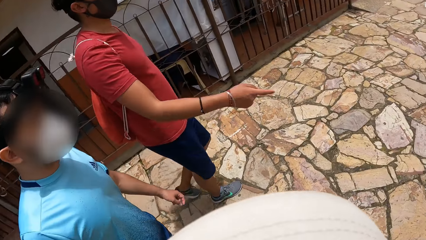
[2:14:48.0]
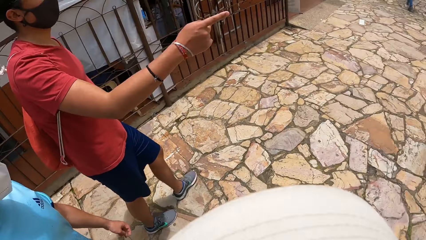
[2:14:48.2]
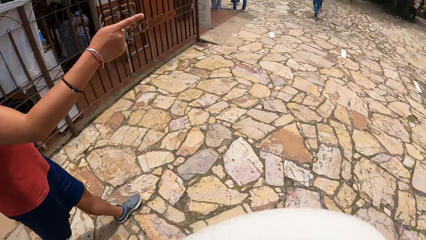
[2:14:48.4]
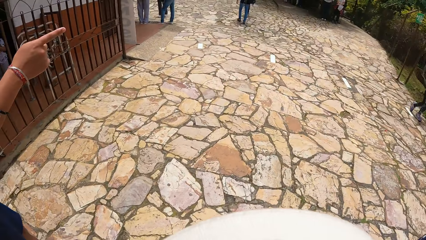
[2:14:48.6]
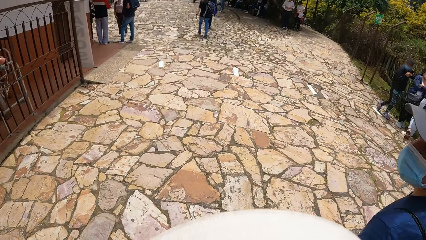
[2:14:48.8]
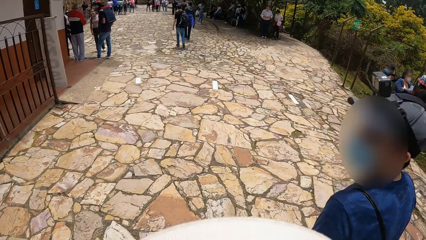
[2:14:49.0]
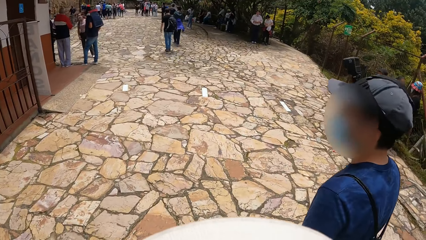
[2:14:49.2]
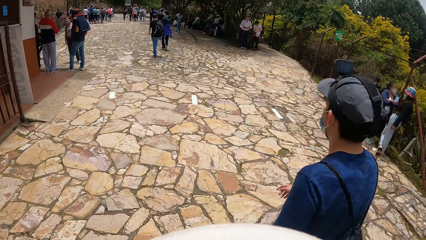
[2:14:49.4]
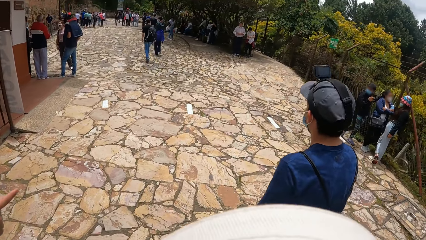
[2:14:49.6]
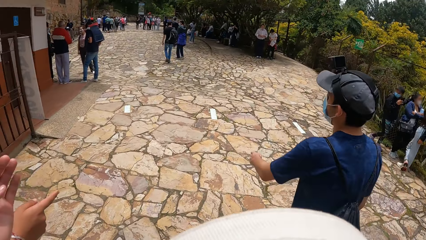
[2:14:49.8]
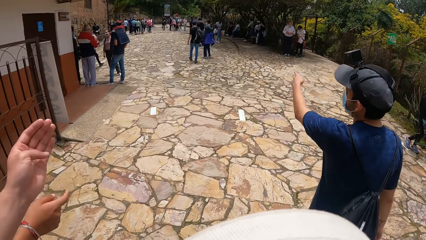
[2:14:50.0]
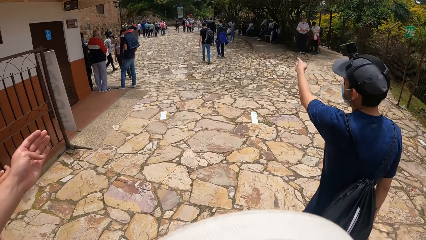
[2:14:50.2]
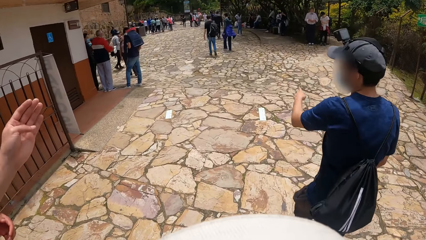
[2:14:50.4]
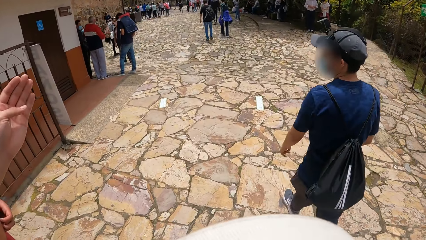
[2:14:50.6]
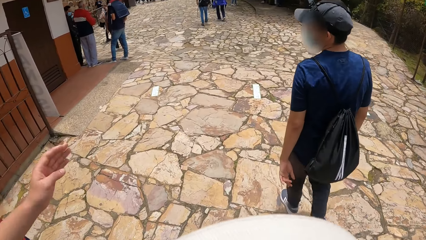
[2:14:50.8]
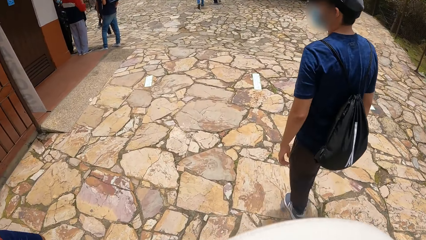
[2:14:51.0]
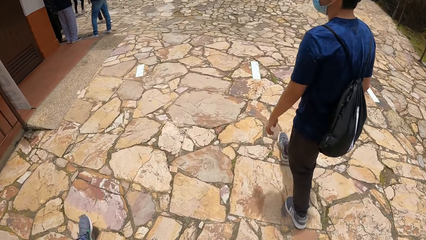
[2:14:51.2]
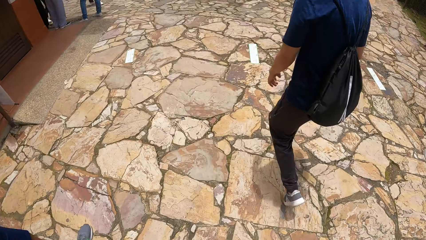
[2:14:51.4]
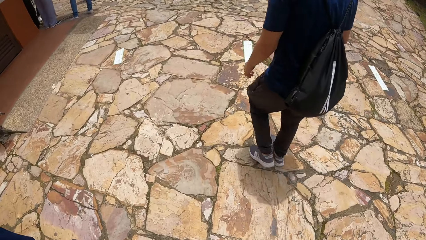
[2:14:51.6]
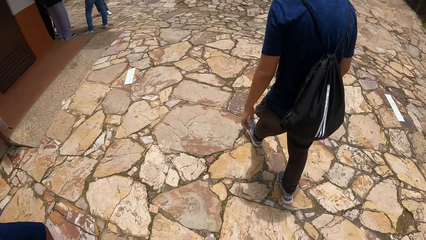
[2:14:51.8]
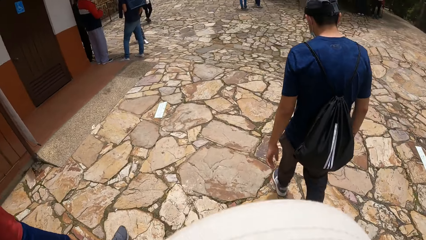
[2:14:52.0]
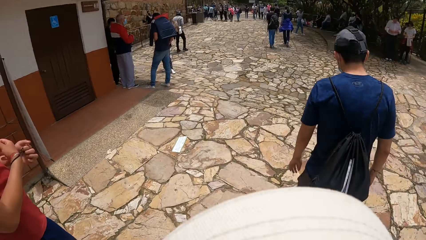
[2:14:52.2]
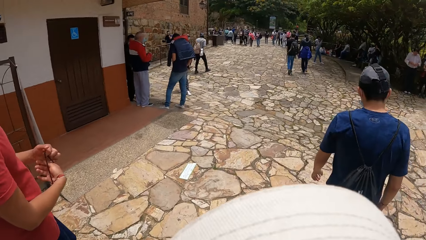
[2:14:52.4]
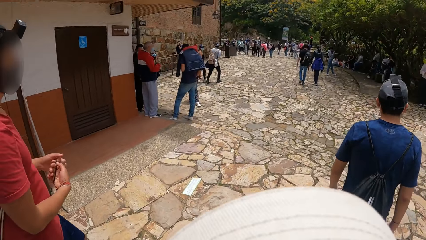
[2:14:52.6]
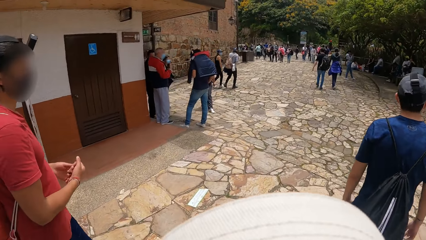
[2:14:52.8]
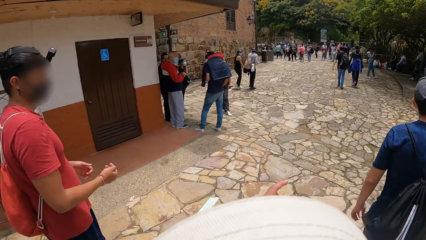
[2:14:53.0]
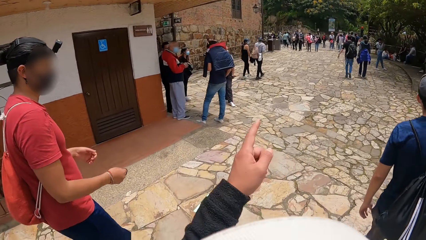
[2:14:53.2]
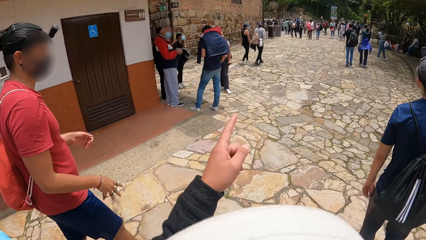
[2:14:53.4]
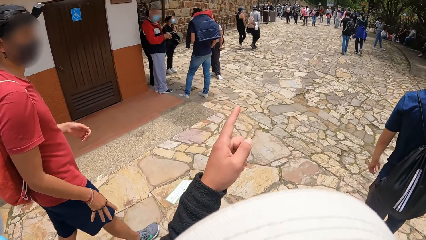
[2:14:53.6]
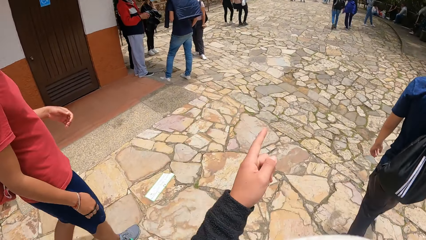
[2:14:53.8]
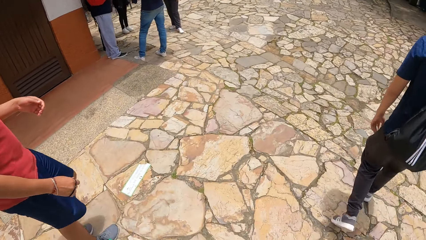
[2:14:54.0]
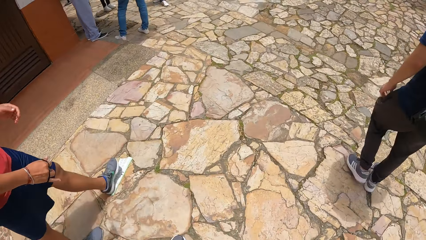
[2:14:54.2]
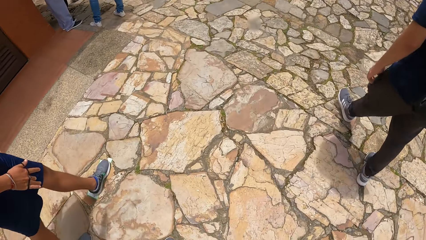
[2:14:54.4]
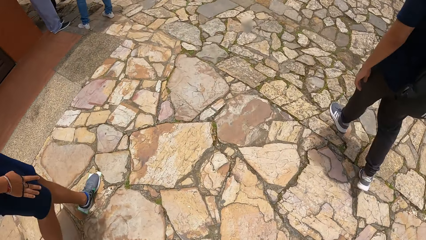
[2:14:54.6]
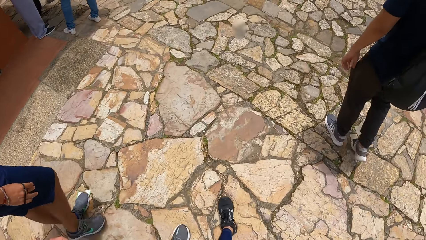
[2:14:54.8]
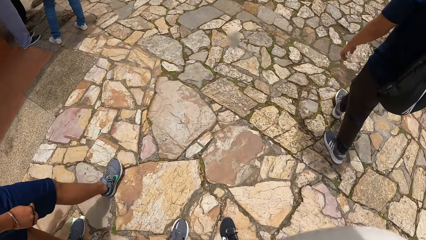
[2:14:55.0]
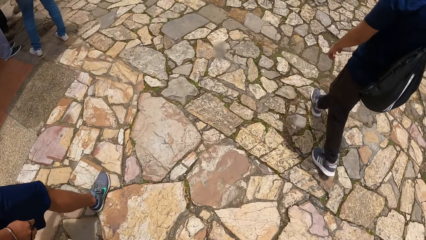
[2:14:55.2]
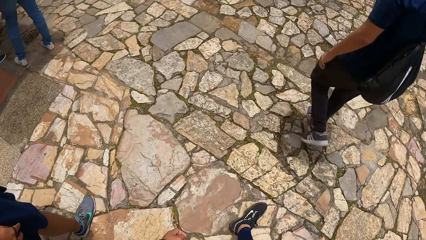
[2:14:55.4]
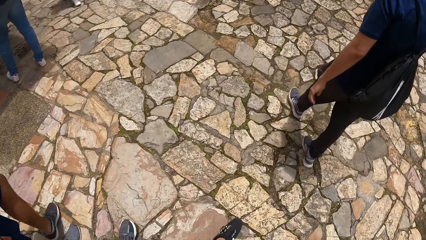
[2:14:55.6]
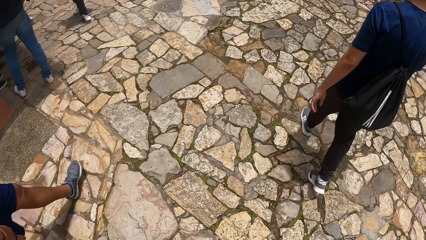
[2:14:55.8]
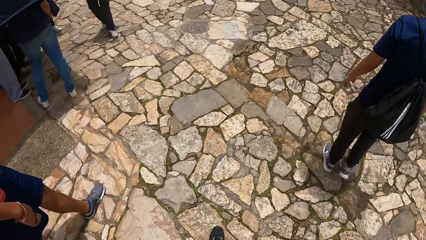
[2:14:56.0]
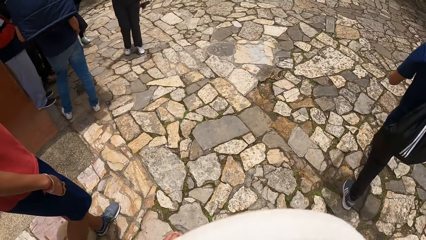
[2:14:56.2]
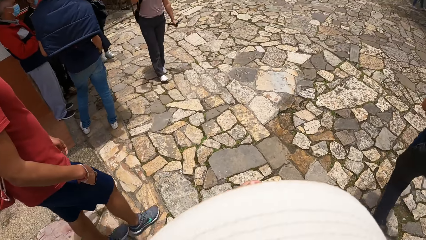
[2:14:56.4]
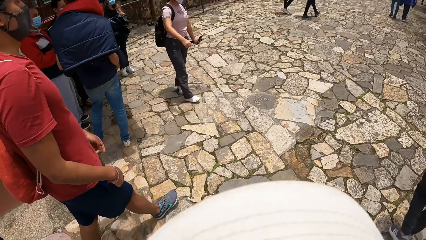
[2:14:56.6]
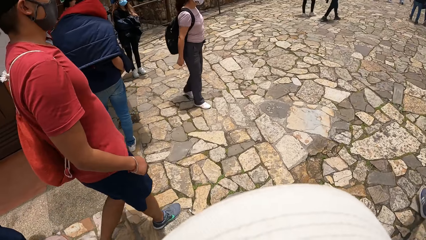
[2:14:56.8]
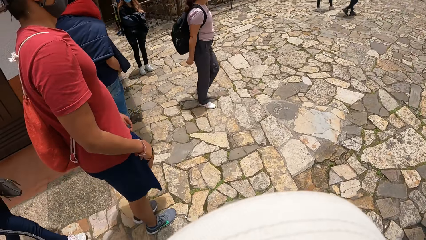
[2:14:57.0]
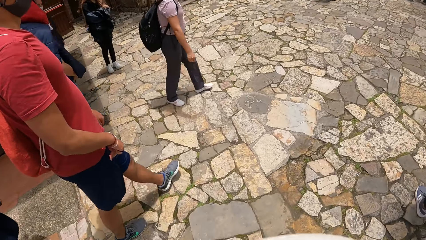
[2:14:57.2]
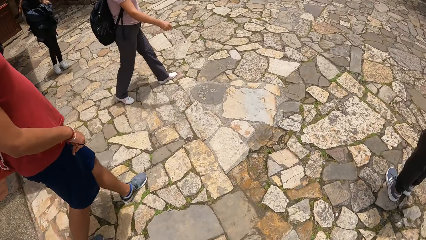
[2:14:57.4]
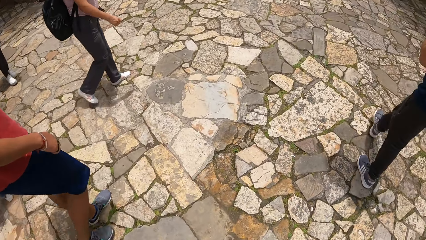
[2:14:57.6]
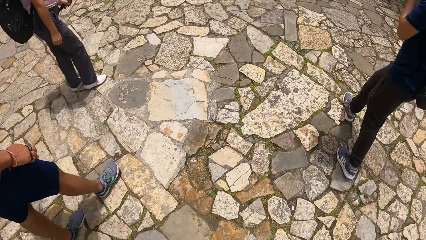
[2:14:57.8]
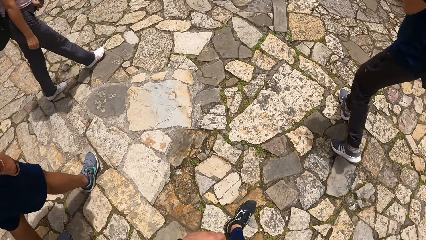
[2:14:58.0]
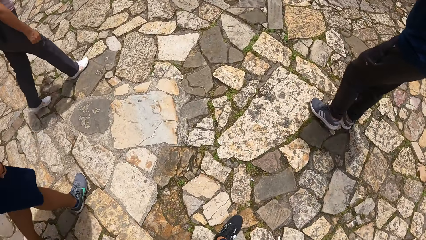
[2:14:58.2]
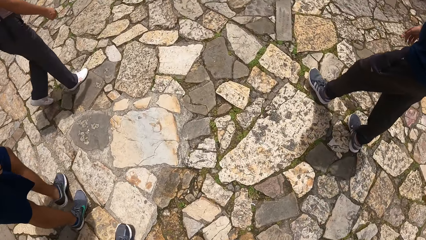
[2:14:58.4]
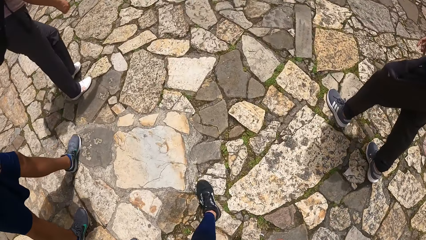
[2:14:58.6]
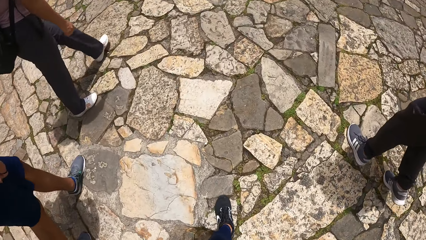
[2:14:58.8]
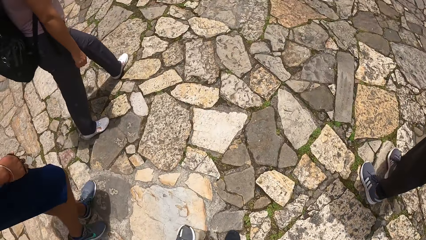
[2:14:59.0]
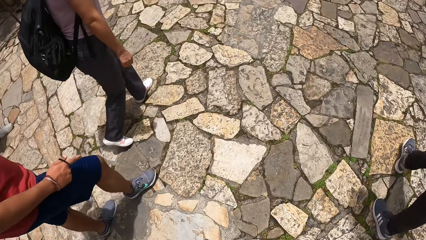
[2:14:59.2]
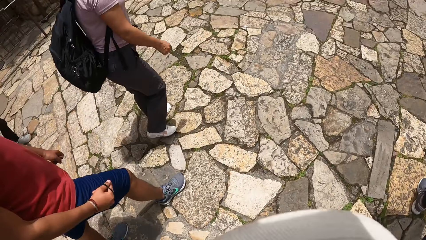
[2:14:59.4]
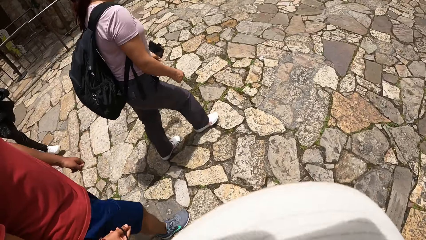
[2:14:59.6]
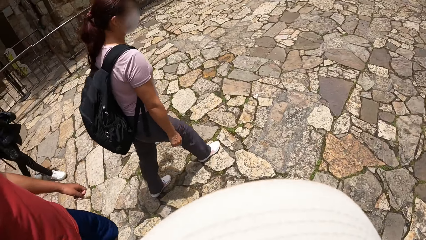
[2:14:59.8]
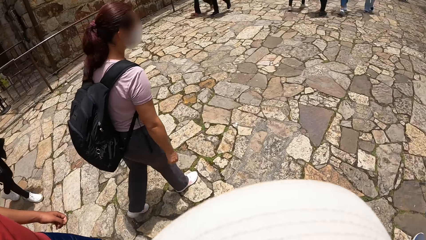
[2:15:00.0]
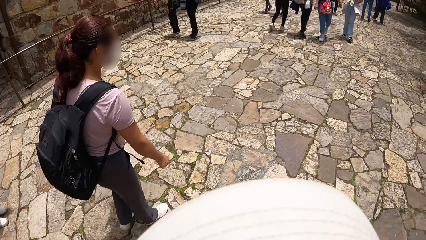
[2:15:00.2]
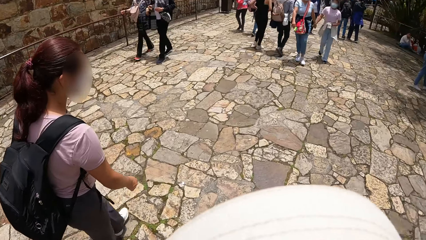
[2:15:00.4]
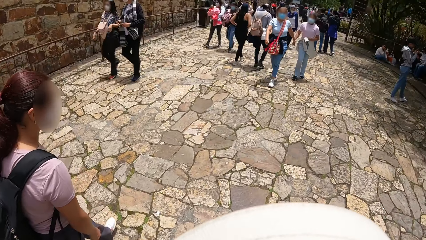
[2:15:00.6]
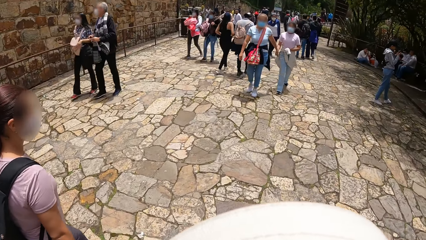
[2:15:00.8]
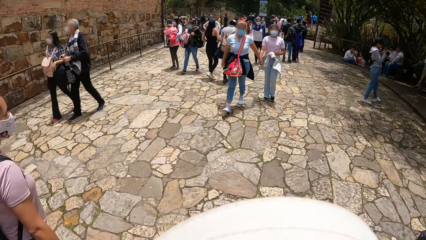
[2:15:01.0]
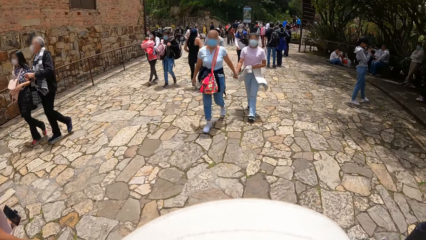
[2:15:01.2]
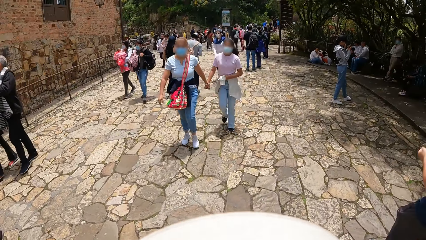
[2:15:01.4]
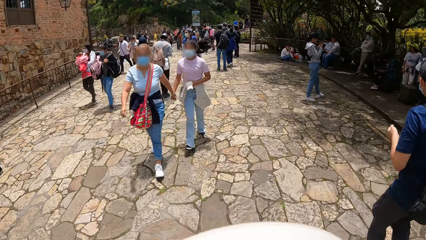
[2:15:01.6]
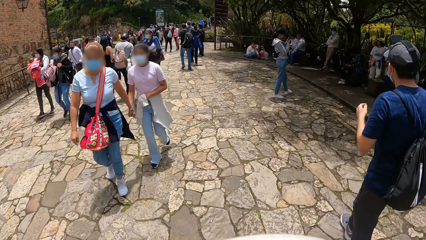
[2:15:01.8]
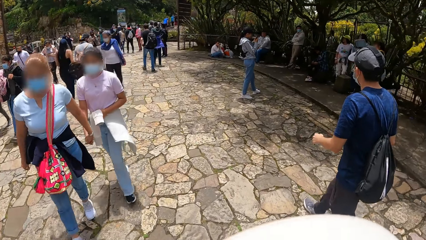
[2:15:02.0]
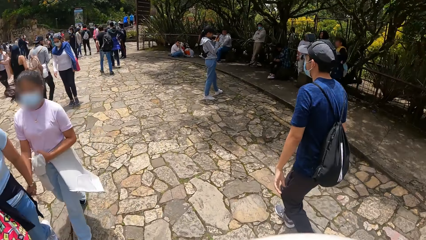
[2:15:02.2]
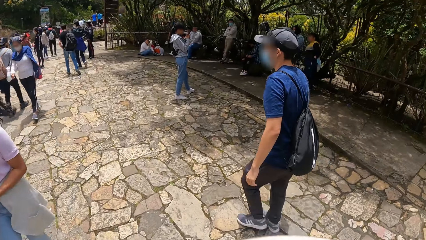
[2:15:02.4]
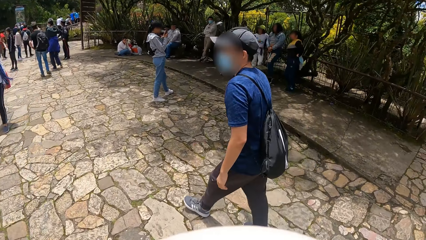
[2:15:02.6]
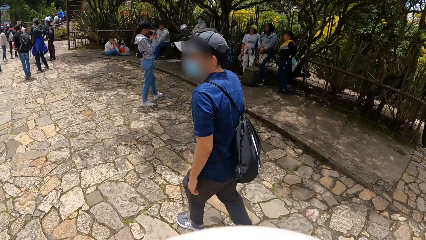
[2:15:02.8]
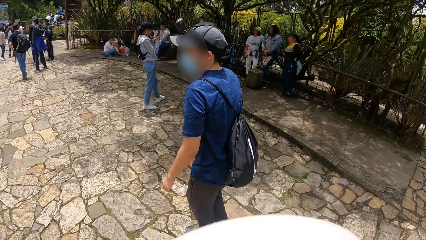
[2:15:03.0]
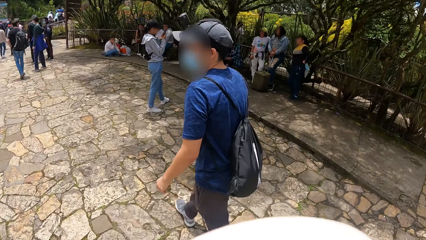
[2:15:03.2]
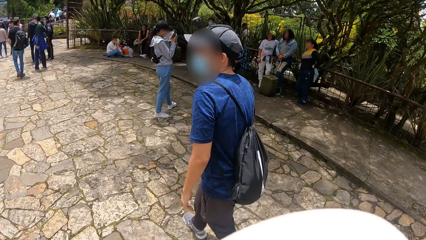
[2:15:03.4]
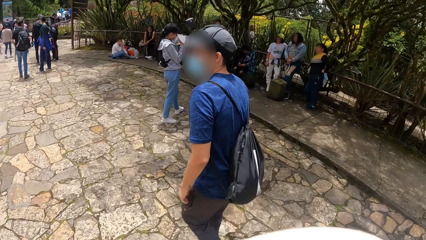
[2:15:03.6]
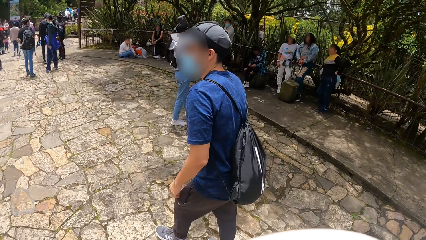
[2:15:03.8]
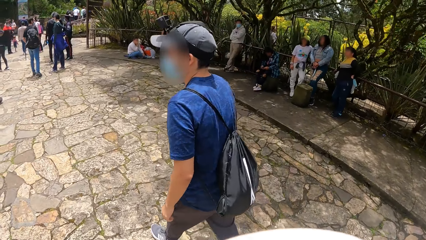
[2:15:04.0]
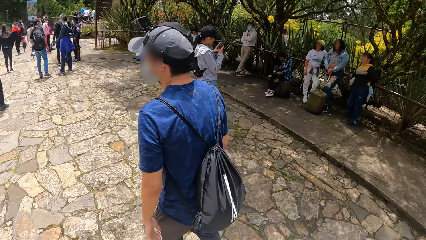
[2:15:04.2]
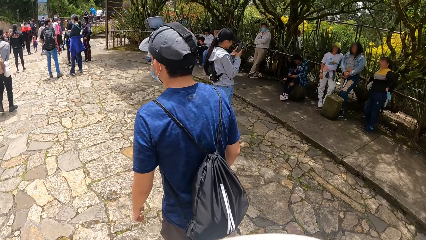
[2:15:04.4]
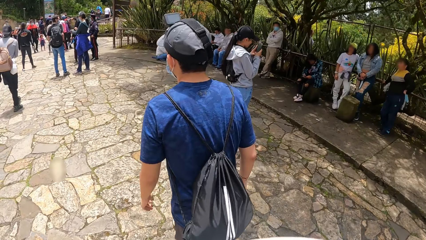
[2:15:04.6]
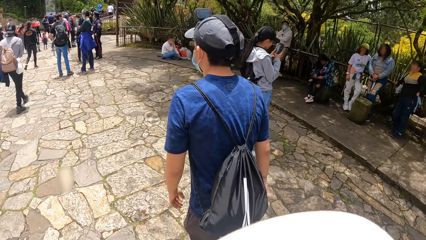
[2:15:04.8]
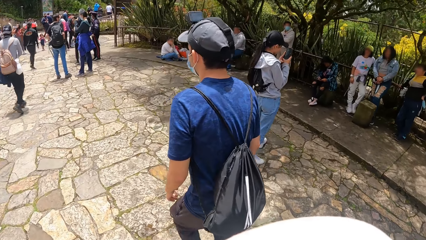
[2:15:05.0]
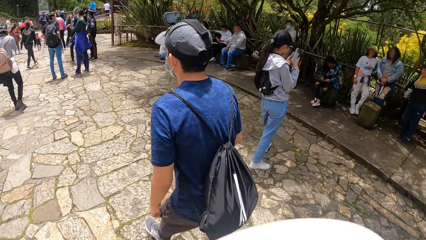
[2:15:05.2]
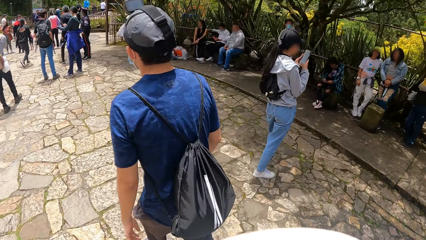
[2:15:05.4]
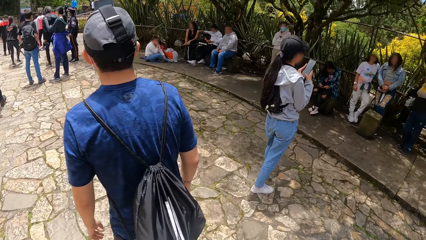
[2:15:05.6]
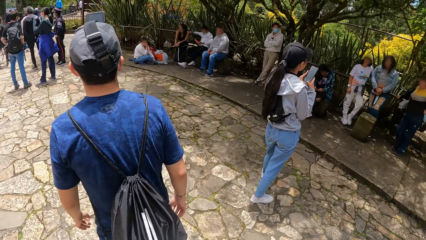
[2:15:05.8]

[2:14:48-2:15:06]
A man points to a path. Another man walks on the footpath and points to the path. The camera wearer walks on the pavement. They point to the path. They walk on the pavement. A woman walks beside the first man.
